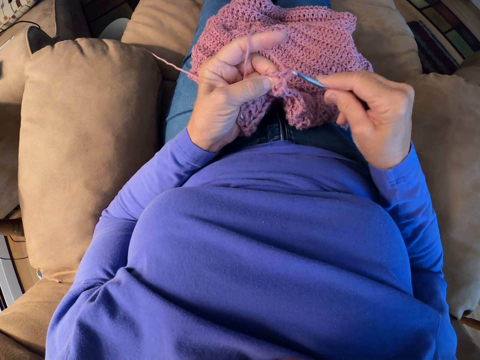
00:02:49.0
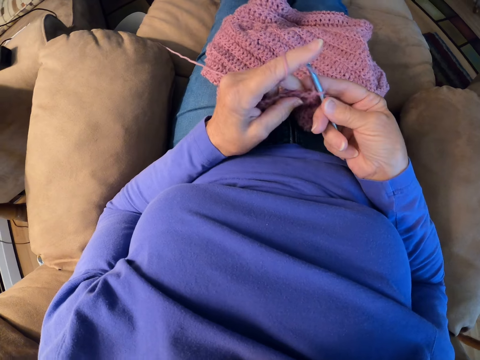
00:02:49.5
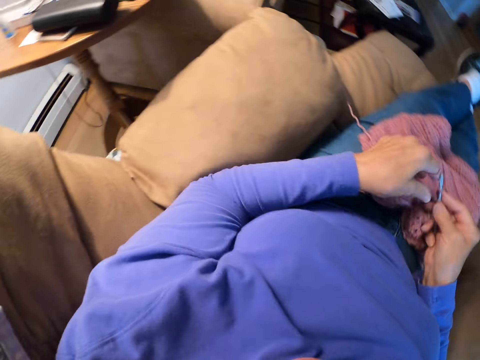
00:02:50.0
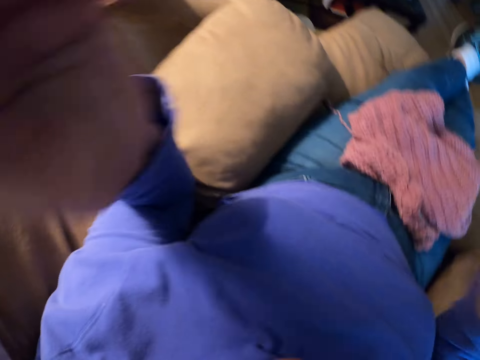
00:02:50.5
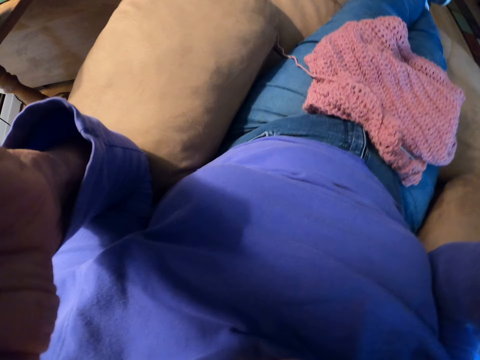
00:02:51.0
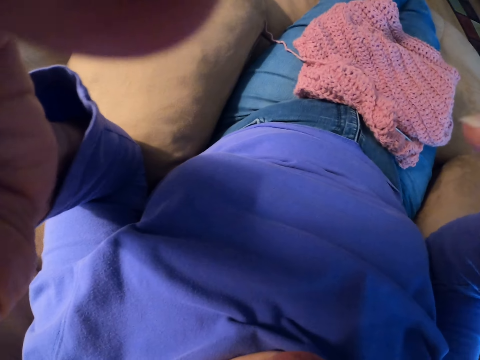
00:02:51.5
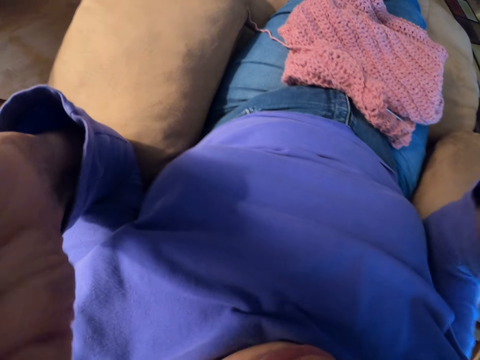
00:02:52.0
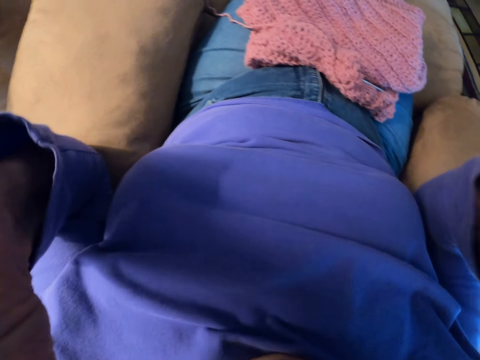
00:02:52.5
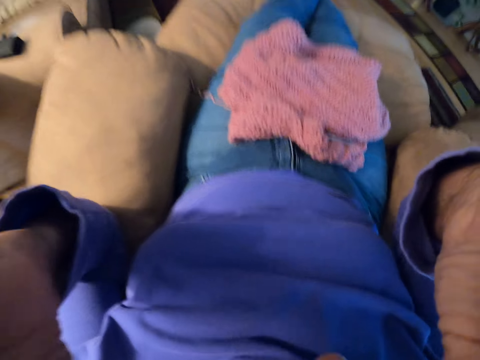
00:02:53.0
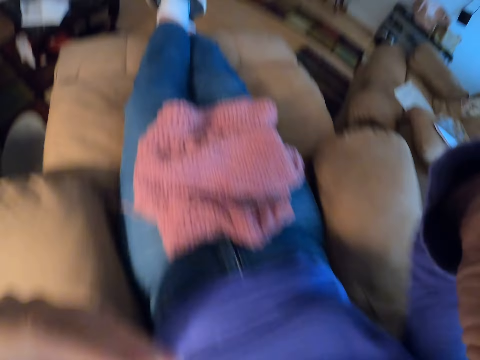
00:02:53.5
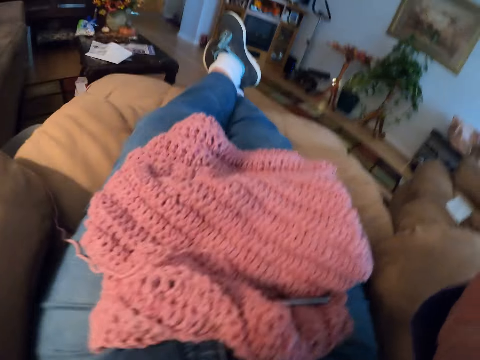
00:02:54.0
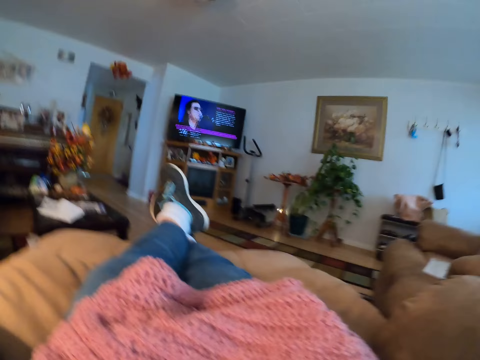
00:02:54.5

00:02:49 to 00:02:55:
The camera wearer moves the left hand off the crochet cloth to the camera. They move the right hand off the hook and cloth to the camera. They adjust the camera with both hands.
